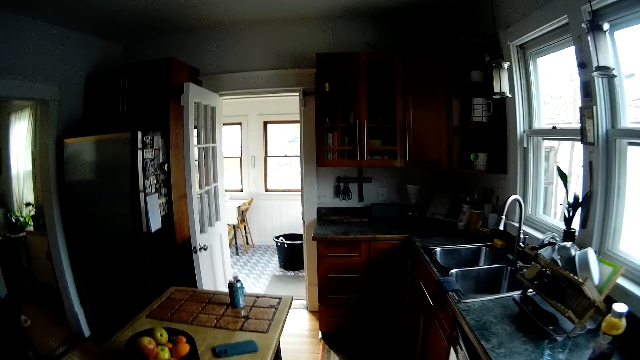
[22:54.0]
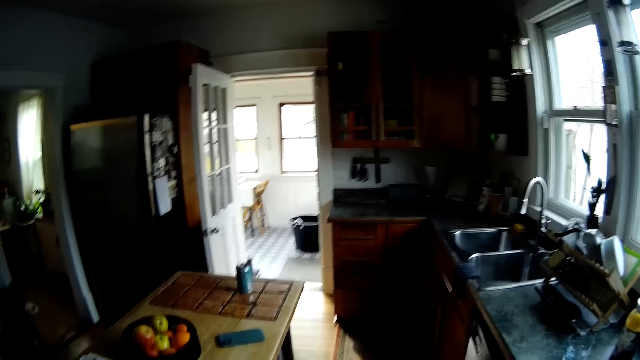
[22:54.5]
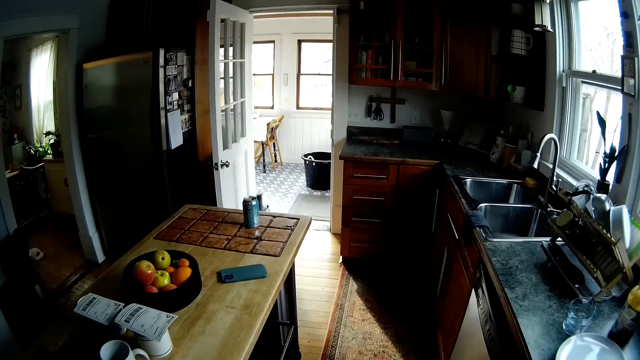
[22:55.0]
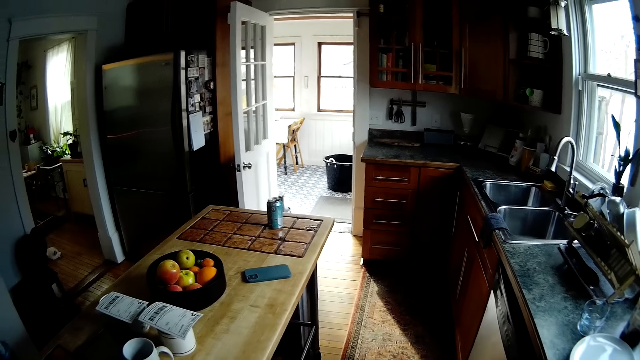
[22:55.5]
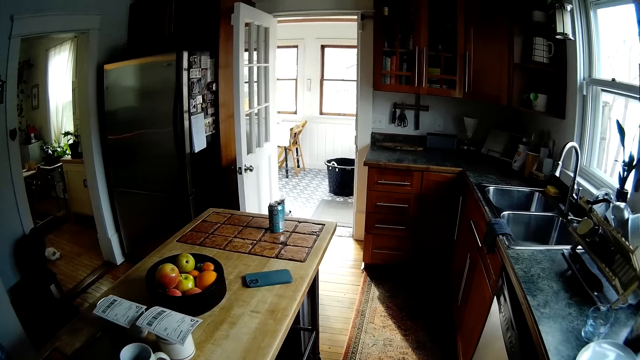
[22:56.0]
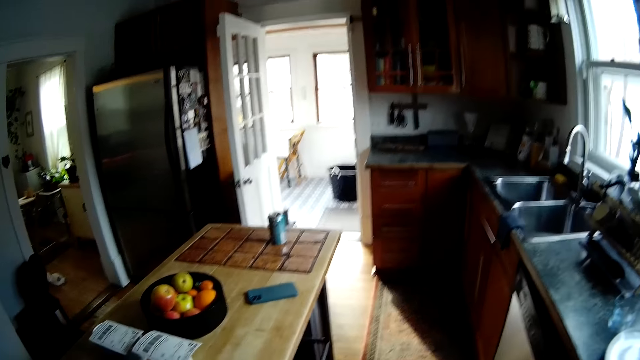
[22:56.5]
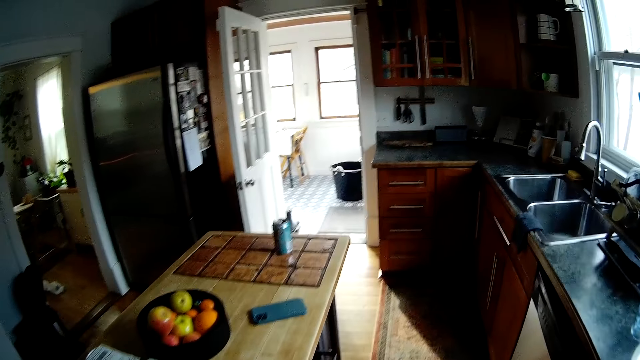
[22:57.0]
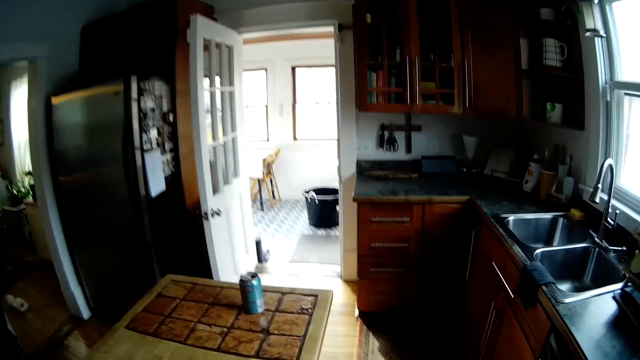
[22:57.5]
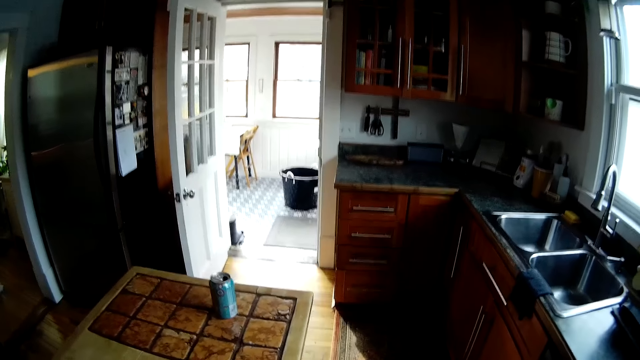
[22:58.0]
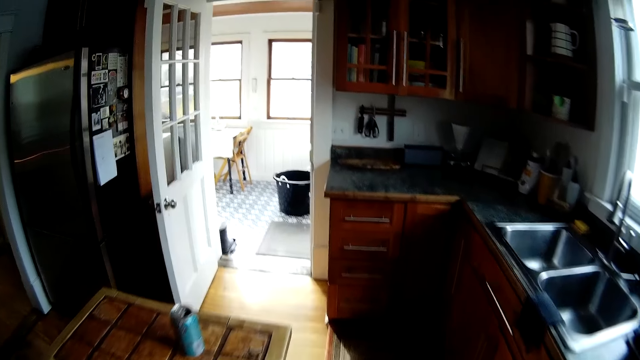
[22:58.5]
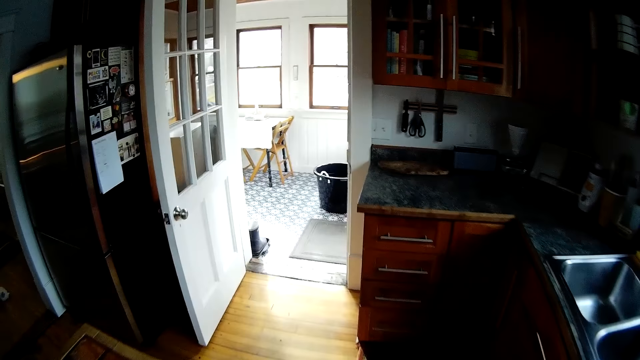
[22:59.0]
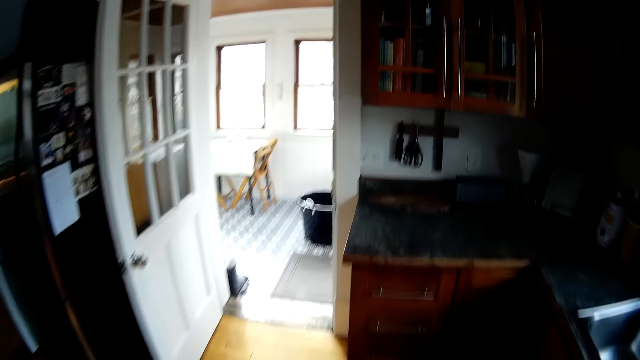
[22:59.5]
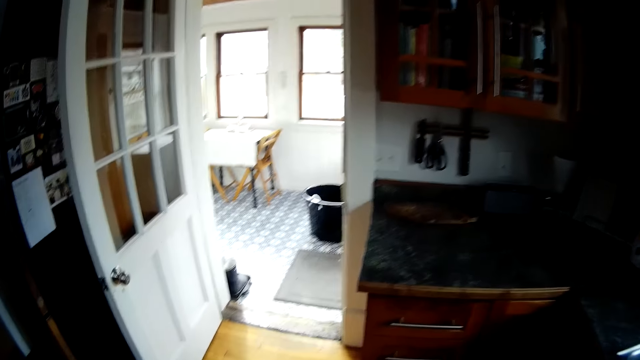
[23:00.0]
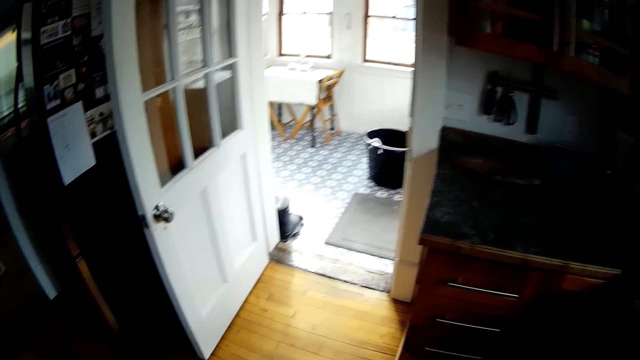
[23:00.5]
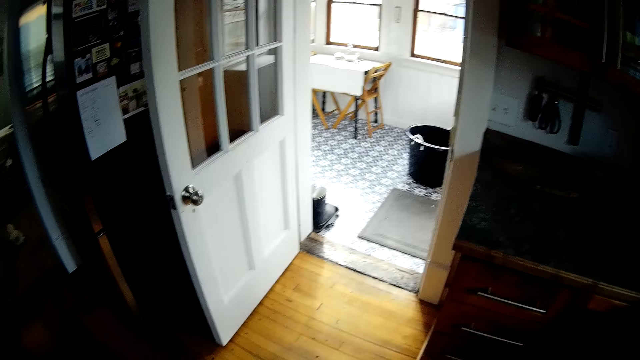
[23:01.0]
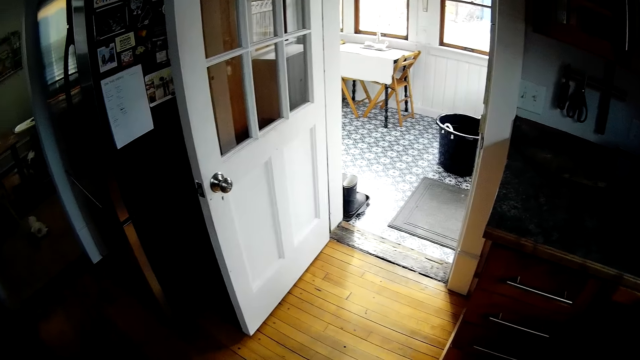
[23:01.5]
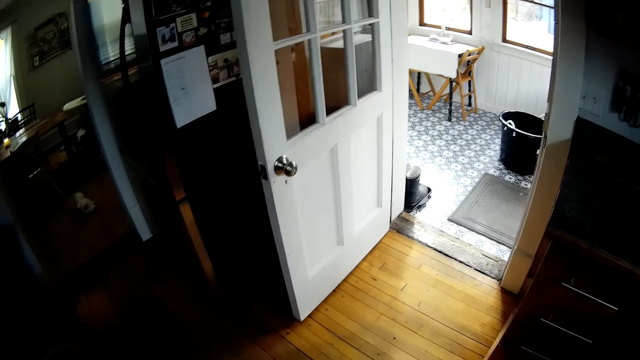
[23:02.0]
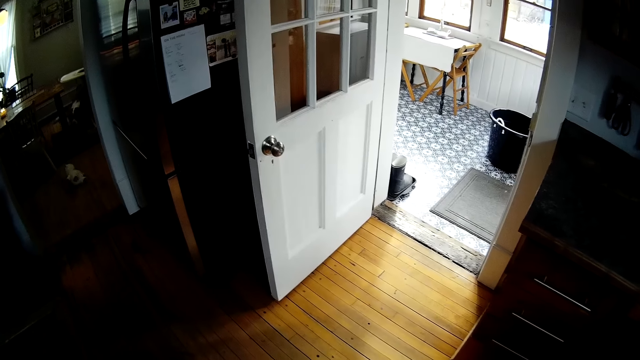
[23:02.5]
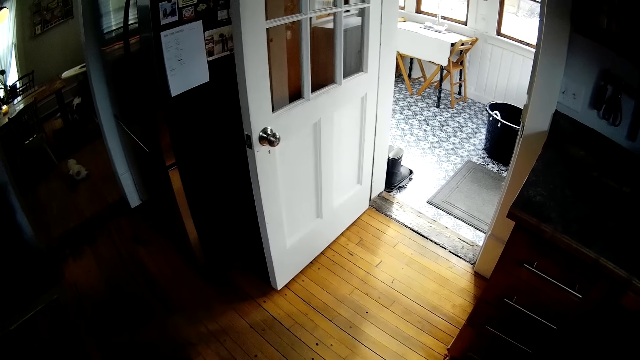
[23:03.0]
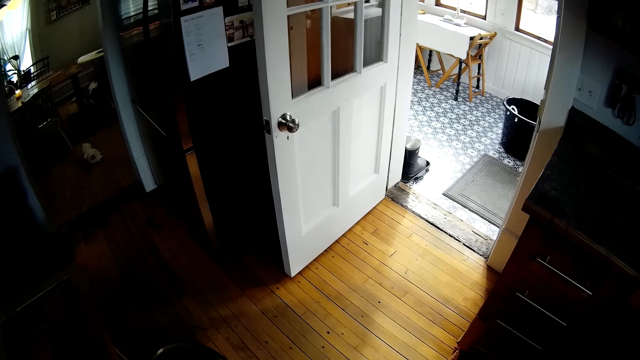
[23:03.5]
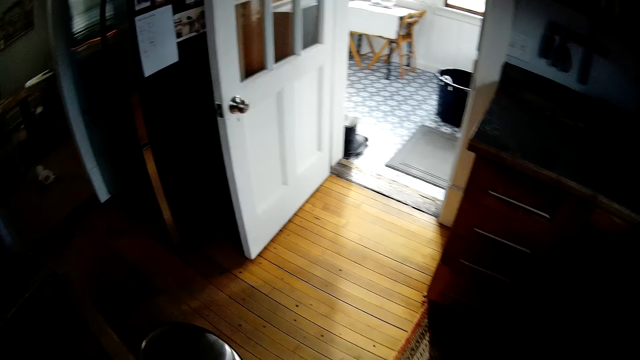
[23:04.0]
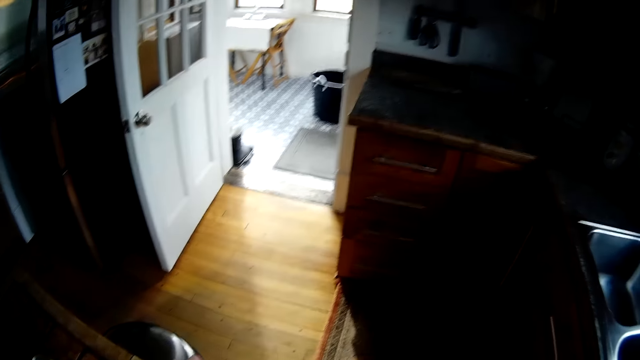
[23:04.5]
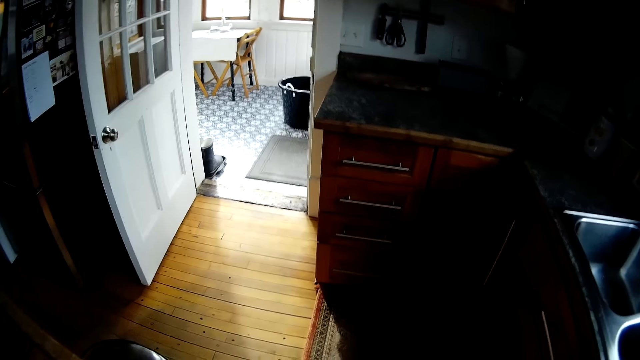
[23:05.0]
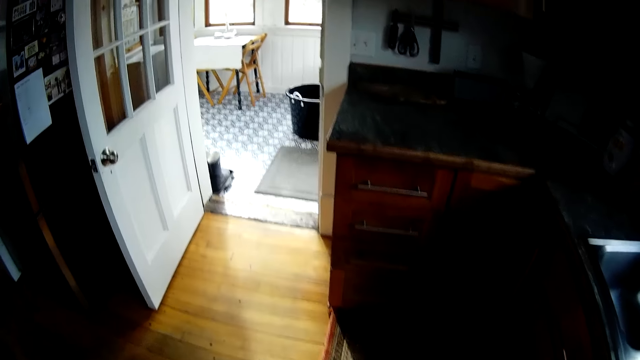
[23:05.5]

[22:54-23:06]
The camera wearer turns around the house. They walk around the house. They move around the house. They look around the floor.

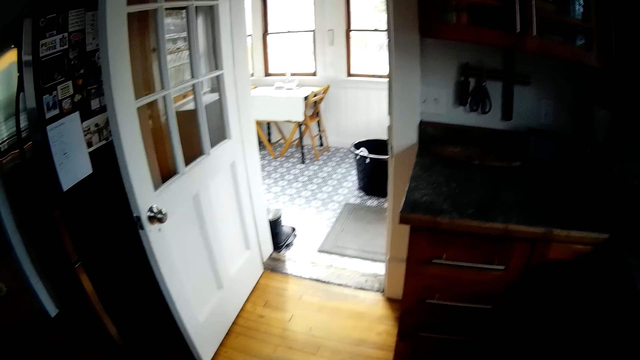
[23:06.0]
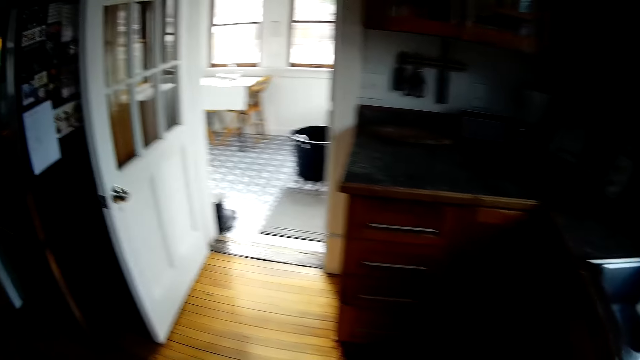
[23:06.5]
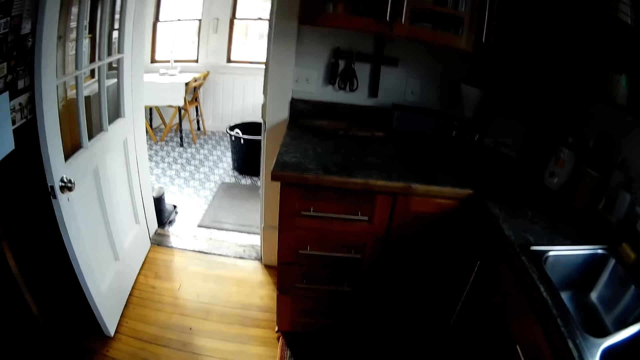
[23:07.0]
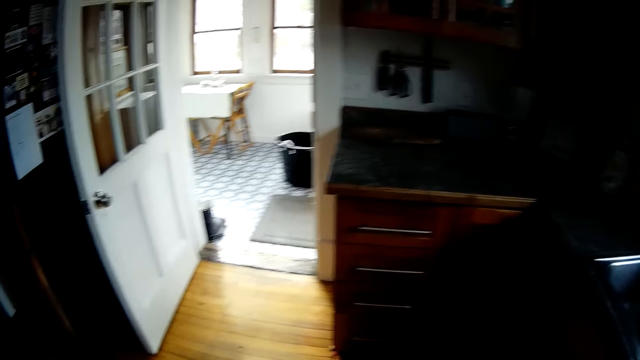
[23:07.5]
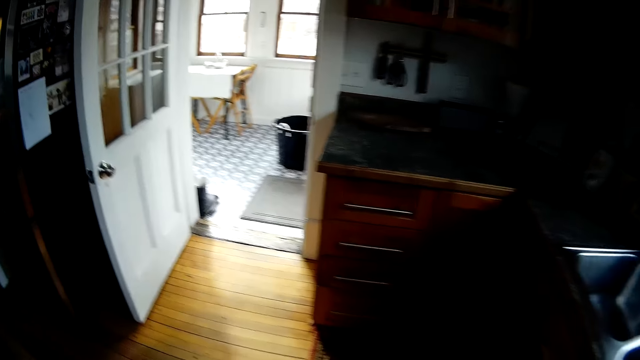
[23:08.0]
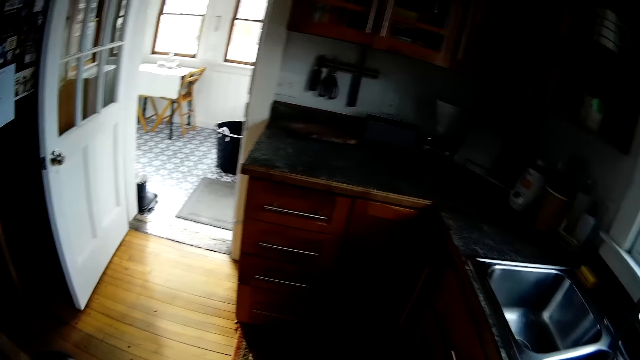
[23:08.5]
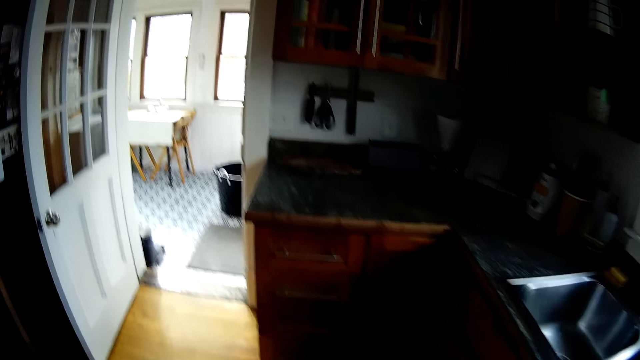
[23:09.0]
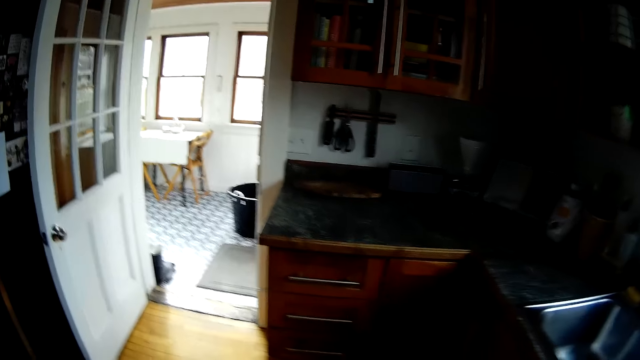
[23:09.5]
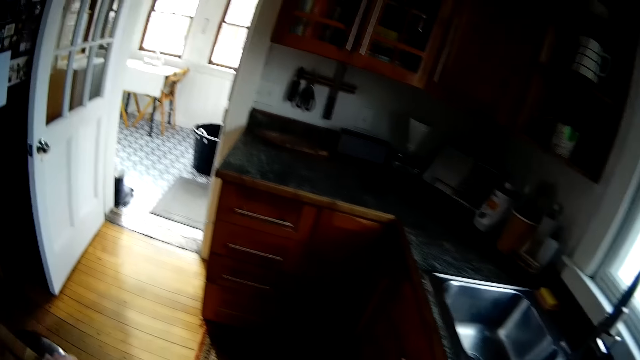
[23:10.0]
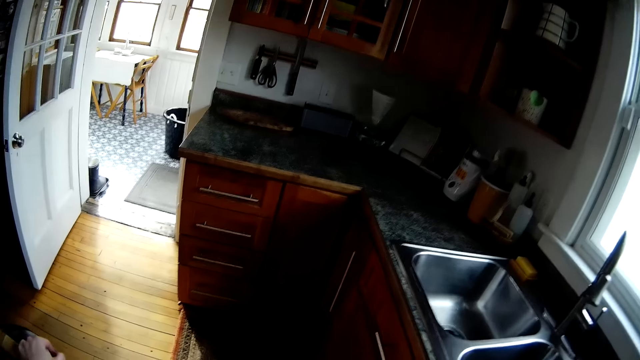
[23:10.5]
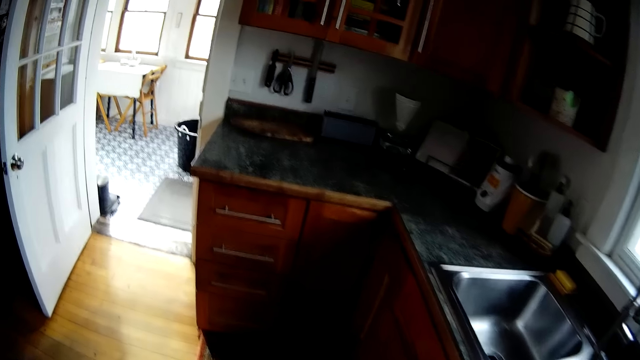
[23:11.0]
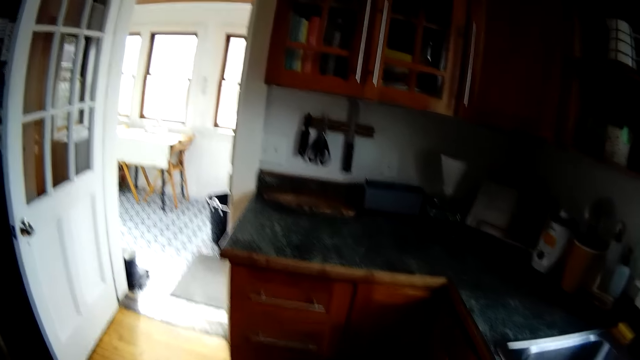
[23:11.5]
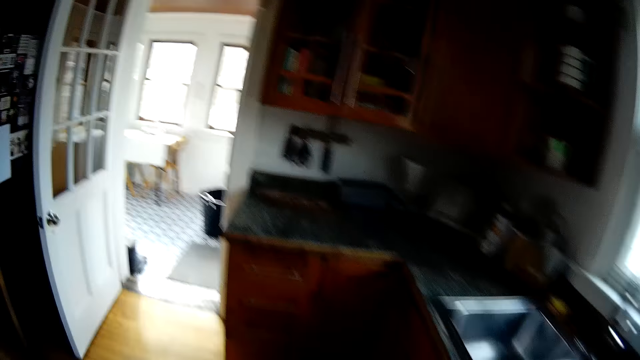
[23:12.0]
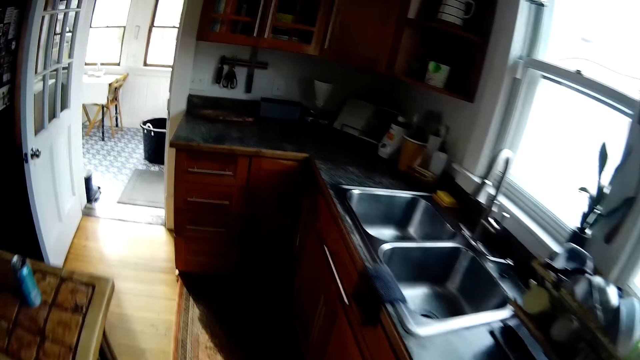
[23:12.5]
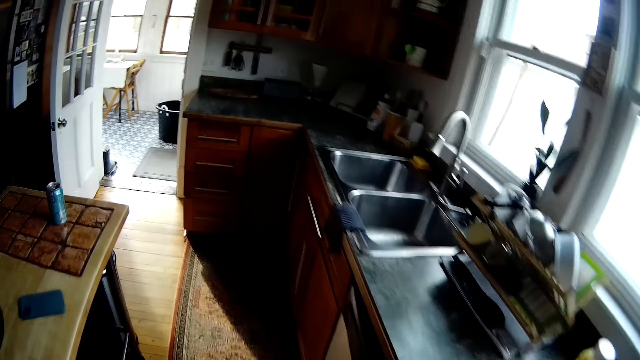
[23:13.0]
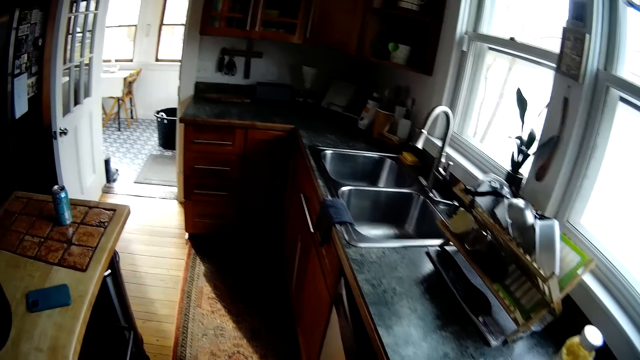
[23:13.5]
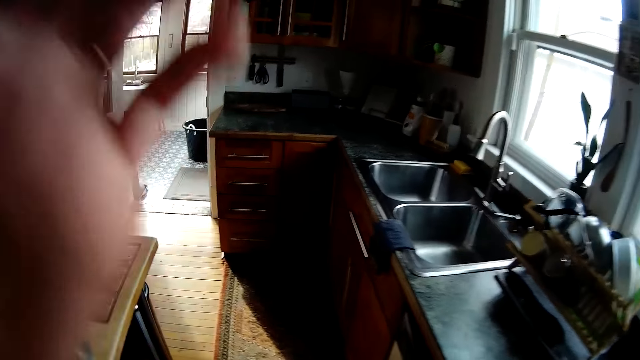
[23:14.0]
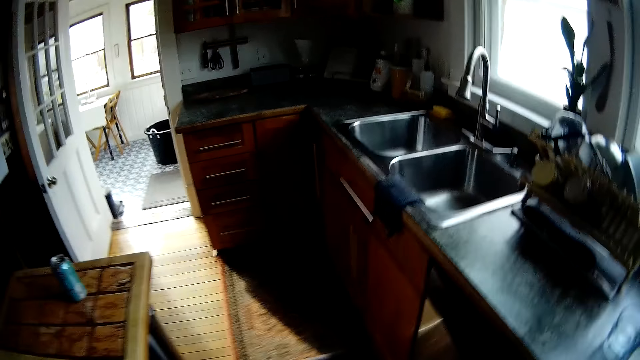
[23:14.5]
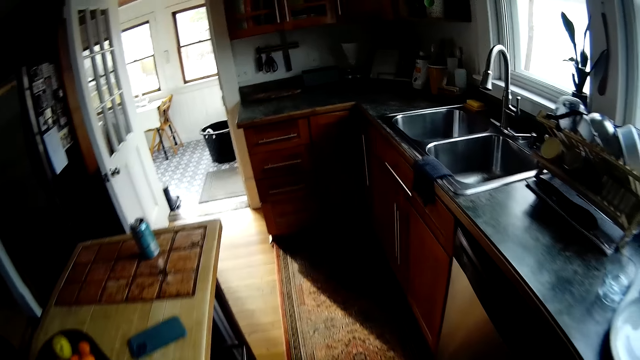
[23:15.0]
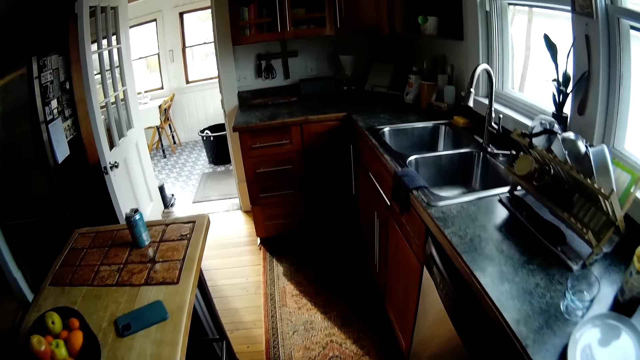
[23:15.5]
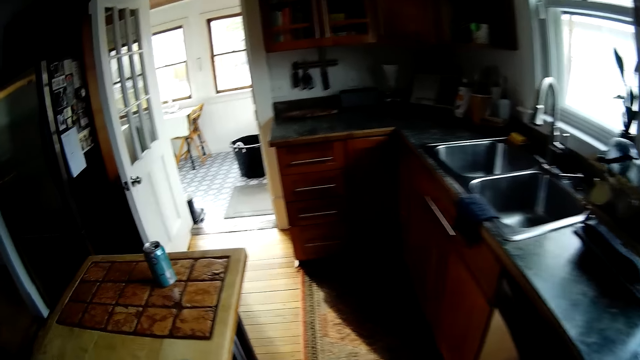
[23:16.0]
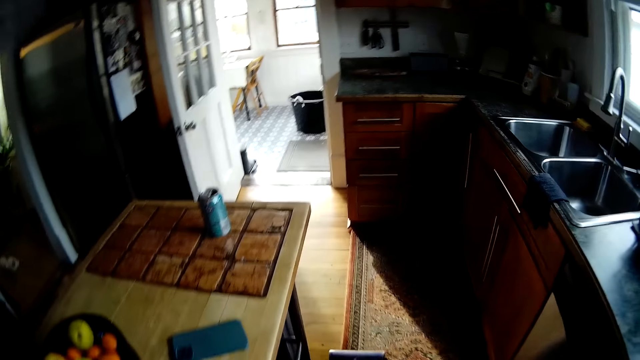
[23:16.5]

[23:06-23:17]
The camera wearer lifts the left hand. She touches her head with her left hand.
